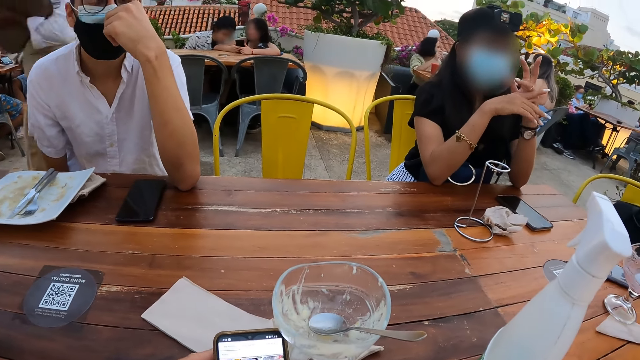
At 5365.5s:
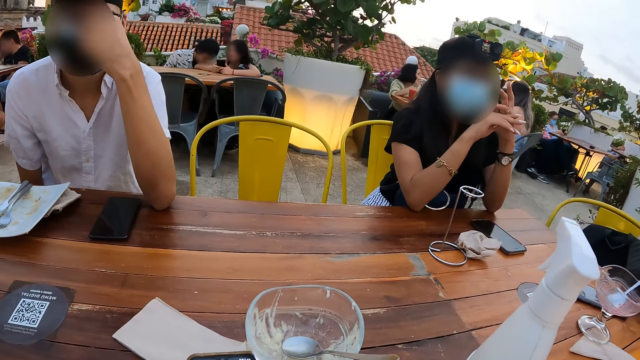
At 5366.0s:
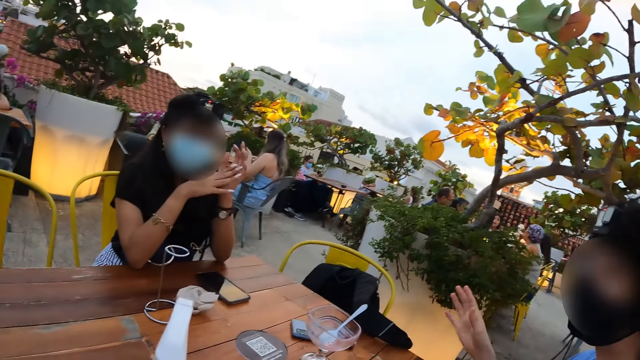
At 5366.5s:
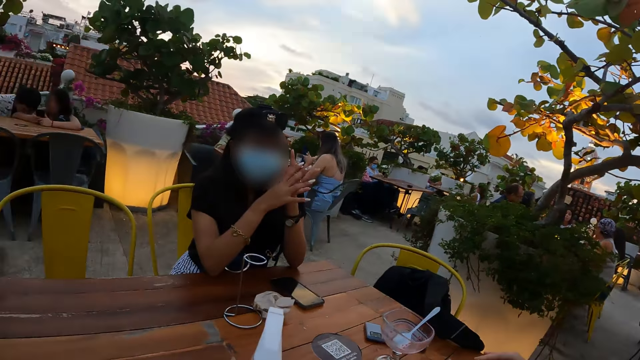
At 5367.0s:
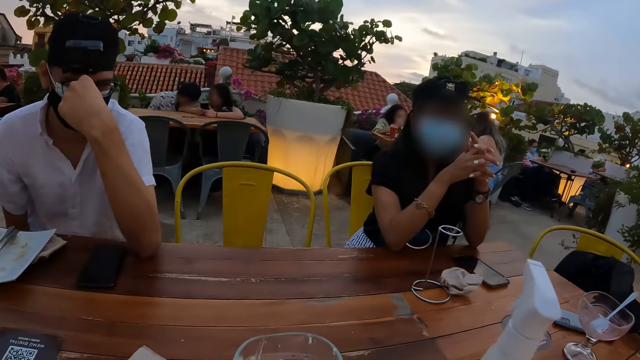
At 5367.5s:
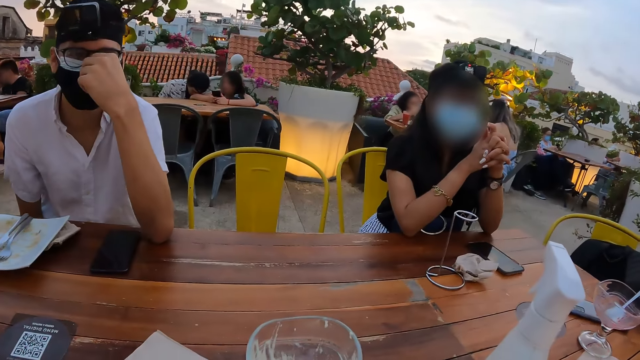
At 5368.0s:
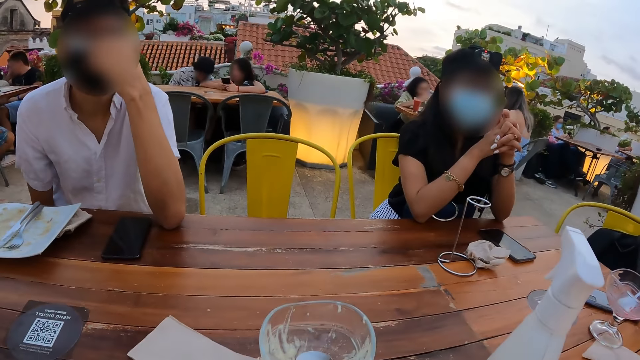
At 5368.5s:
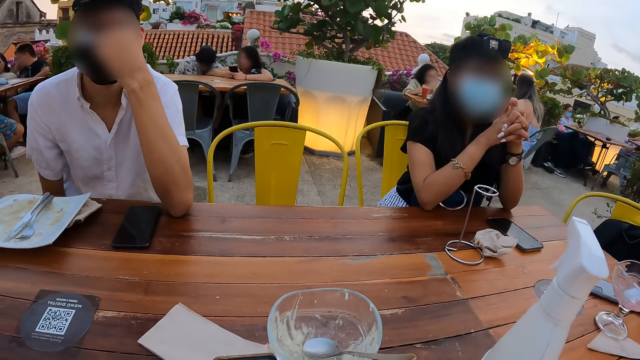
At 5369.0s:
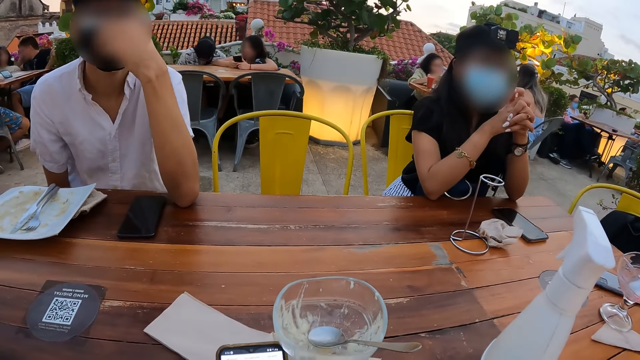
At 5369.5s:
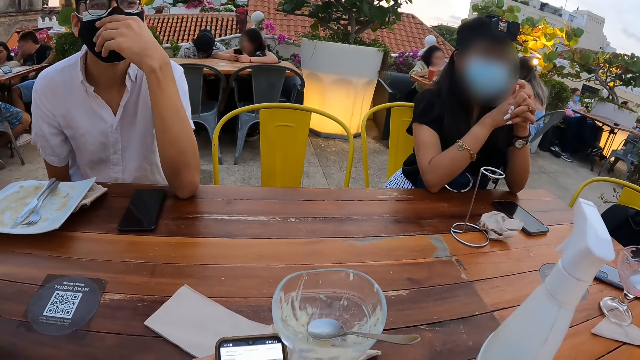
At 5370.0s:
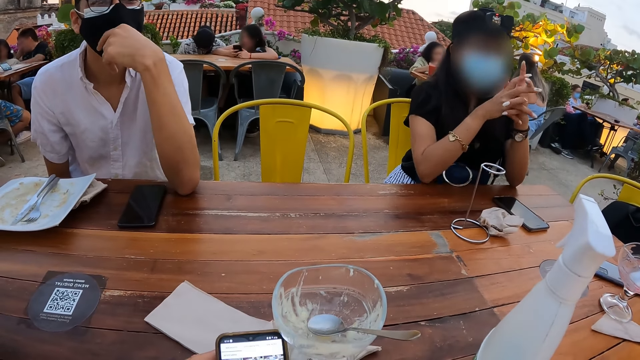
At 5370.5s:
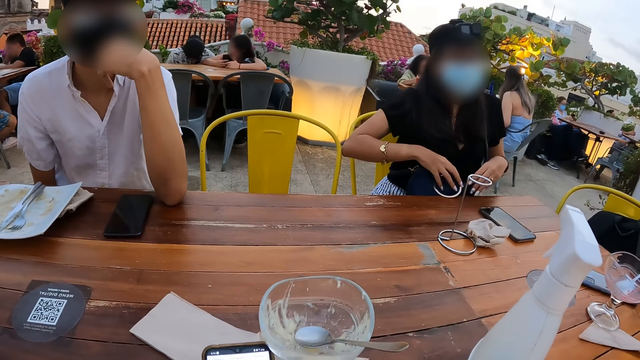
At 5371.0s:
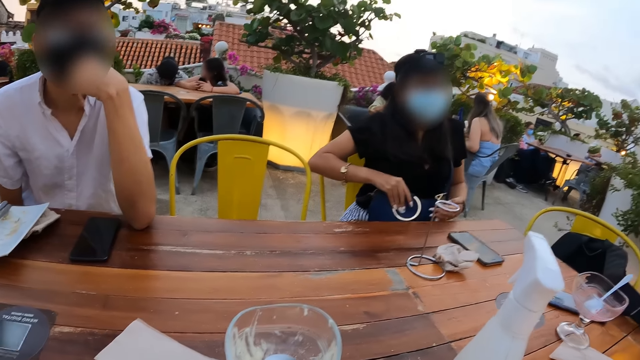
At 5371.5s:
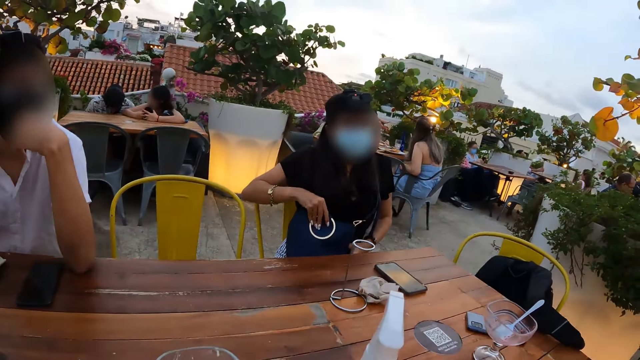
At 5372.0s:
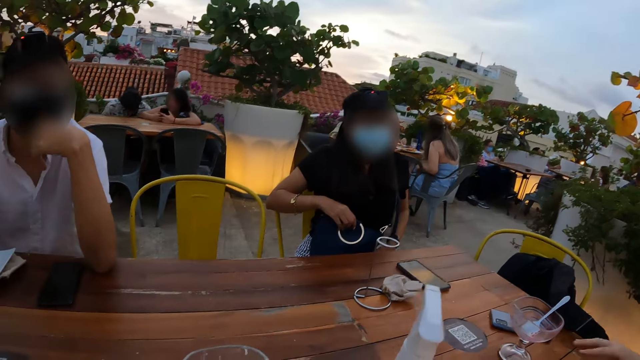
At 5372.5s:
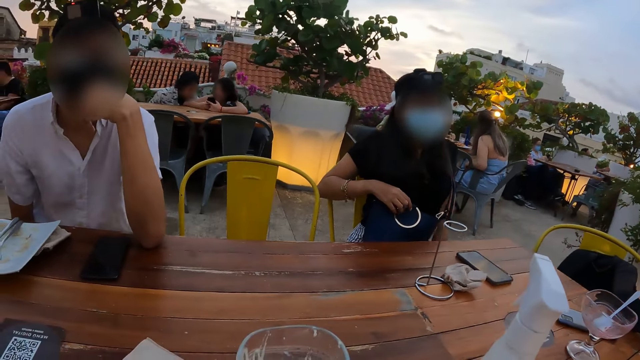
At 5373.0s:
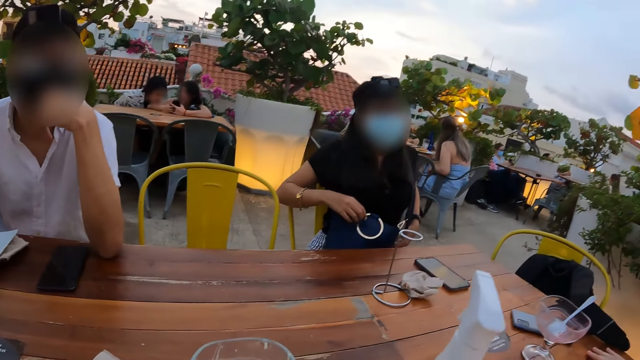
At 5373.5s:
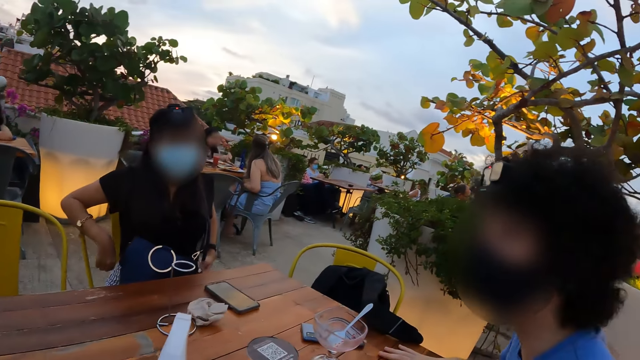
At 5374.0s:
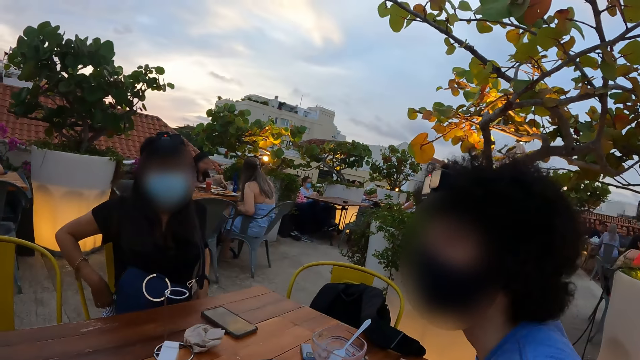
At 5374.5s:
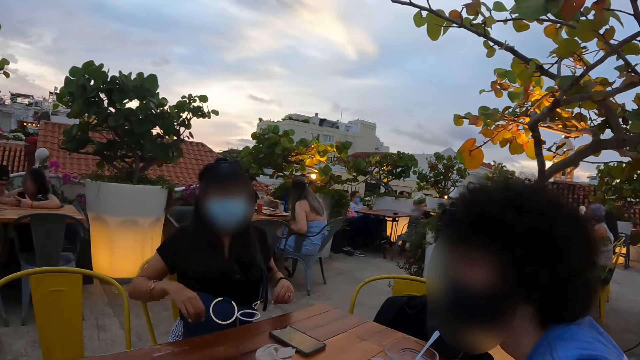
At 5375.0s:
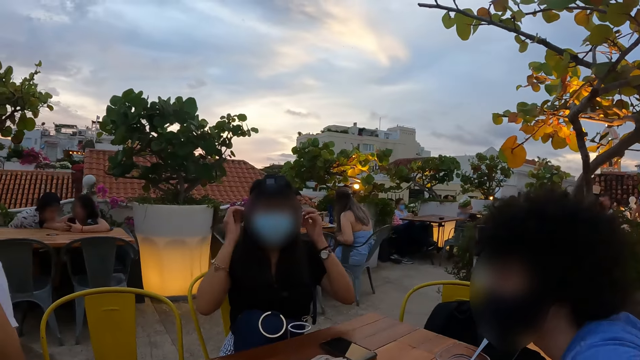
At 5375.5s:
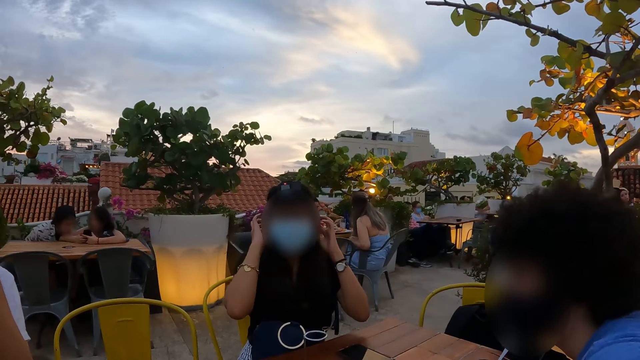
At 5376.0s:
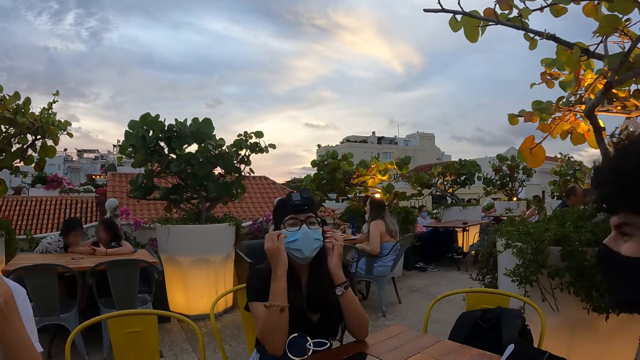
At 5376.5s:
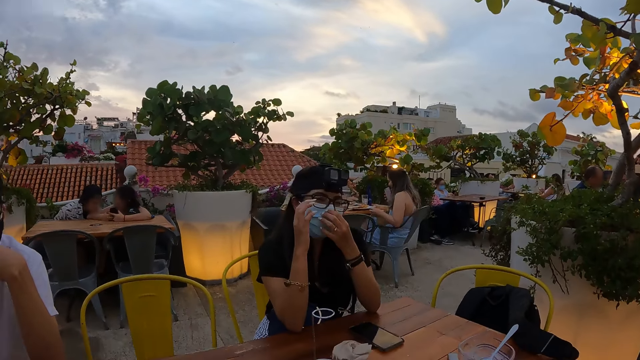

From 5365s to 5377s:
The camera wearer converses with a person.

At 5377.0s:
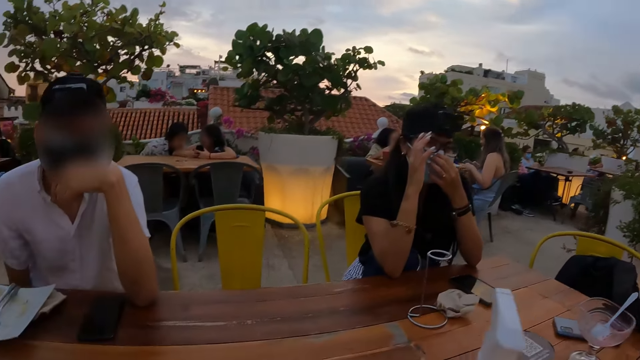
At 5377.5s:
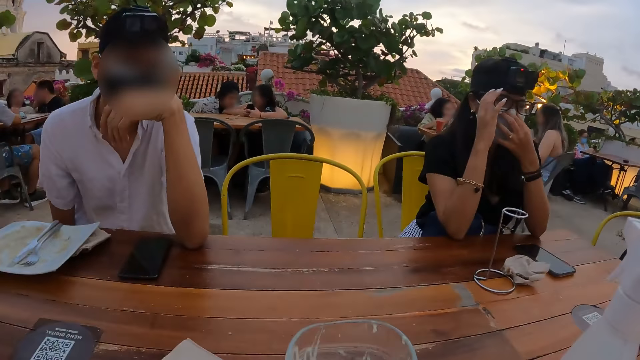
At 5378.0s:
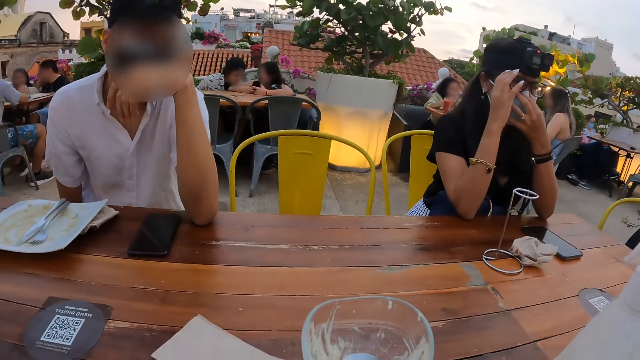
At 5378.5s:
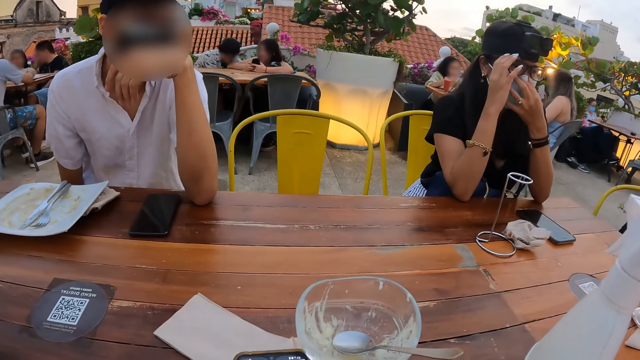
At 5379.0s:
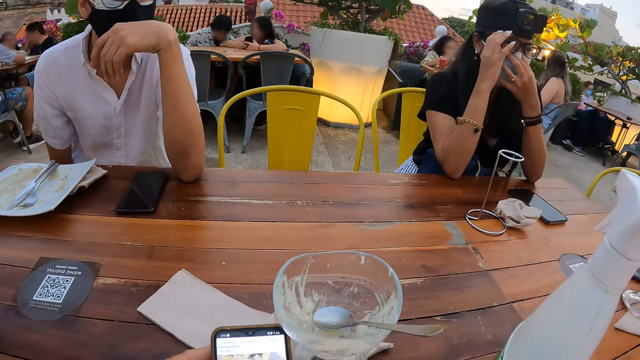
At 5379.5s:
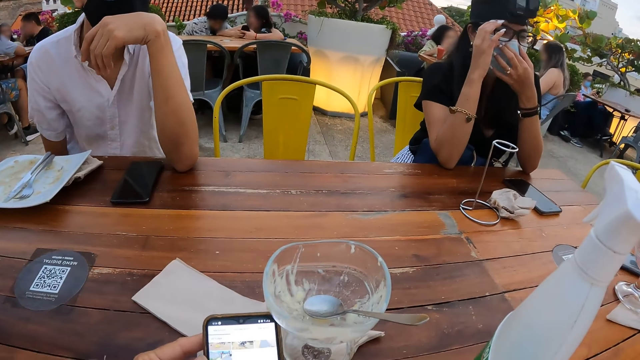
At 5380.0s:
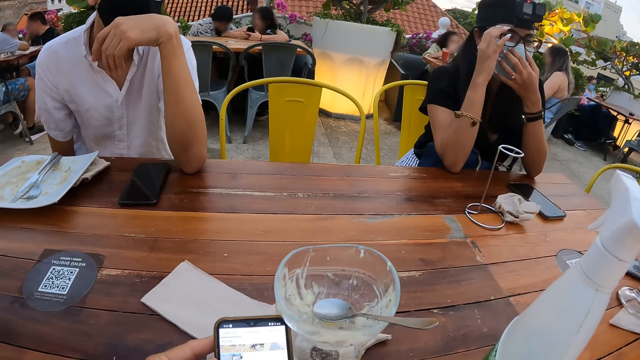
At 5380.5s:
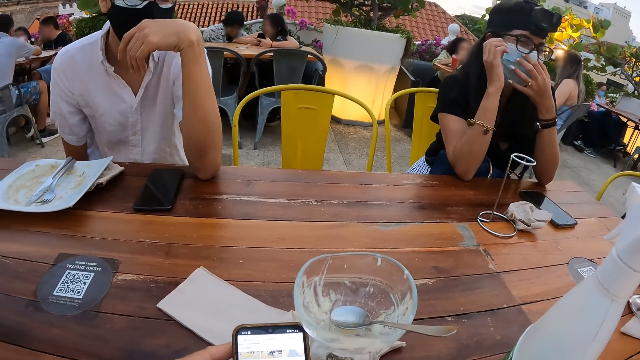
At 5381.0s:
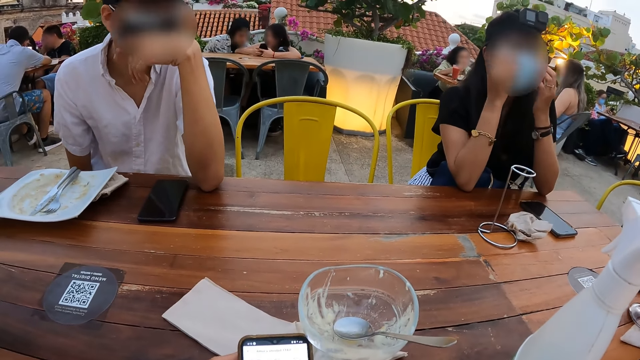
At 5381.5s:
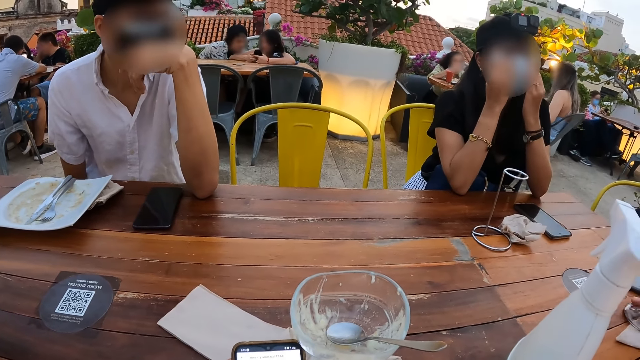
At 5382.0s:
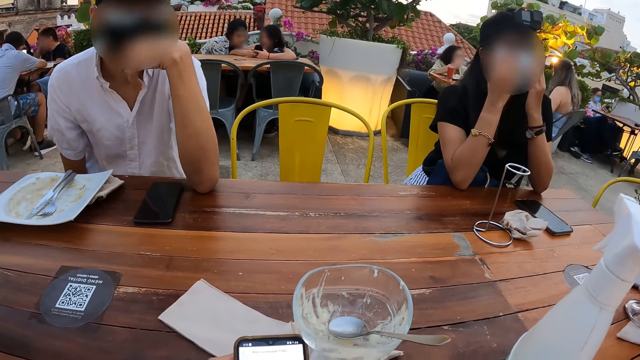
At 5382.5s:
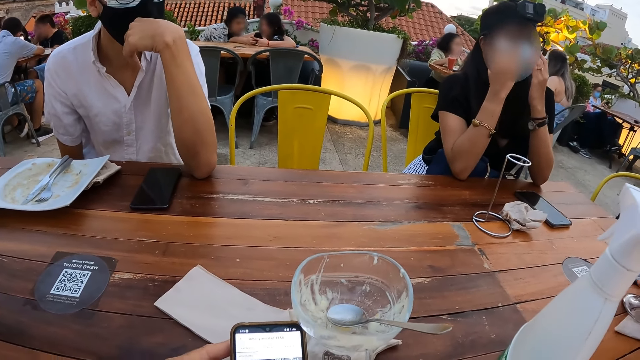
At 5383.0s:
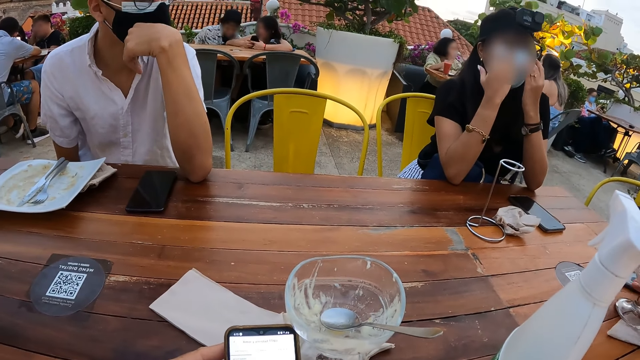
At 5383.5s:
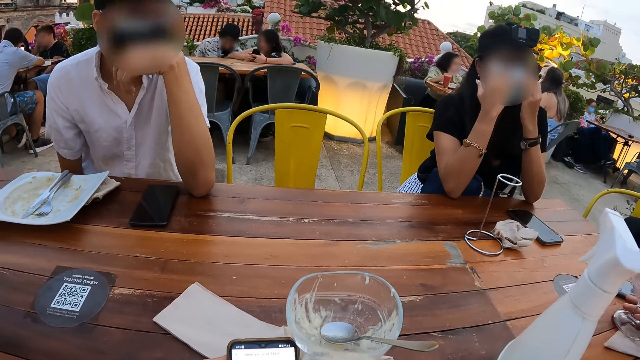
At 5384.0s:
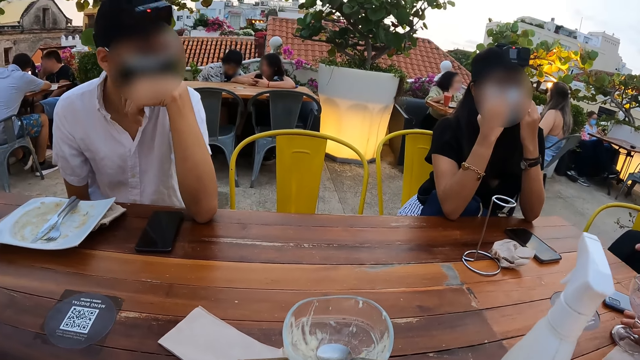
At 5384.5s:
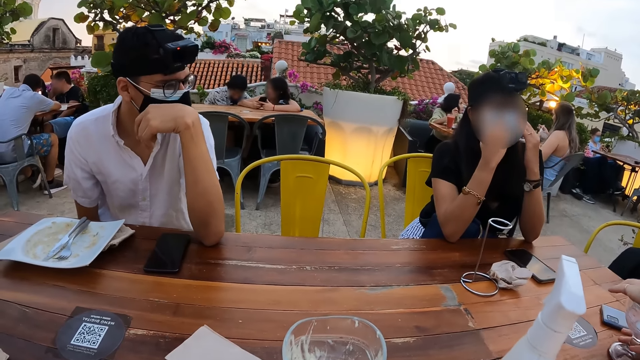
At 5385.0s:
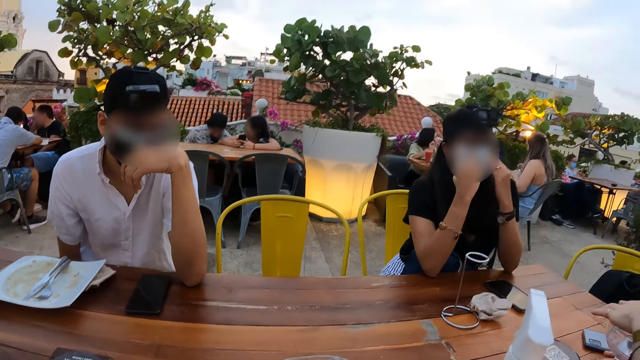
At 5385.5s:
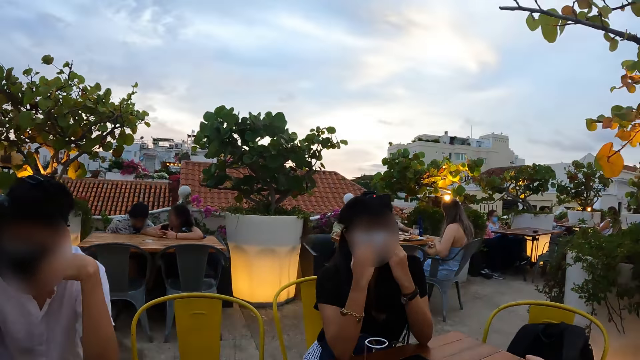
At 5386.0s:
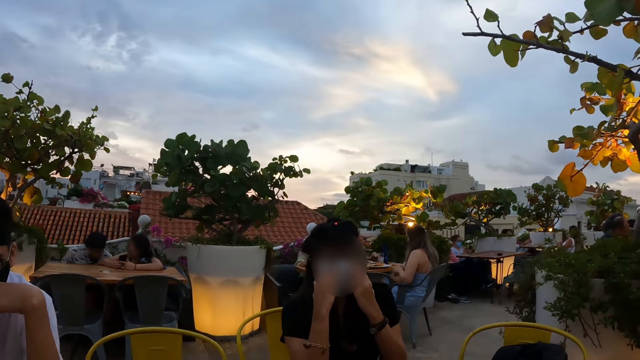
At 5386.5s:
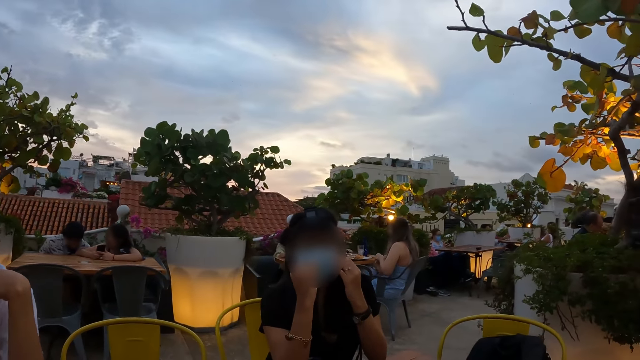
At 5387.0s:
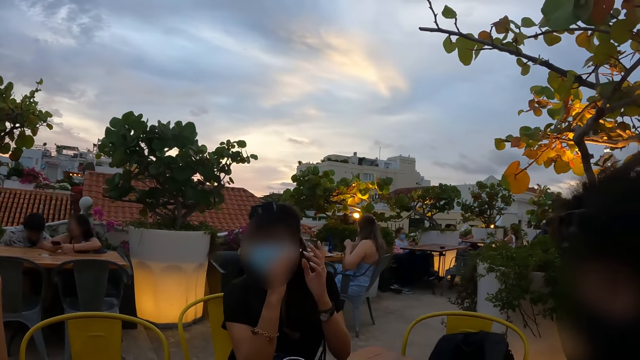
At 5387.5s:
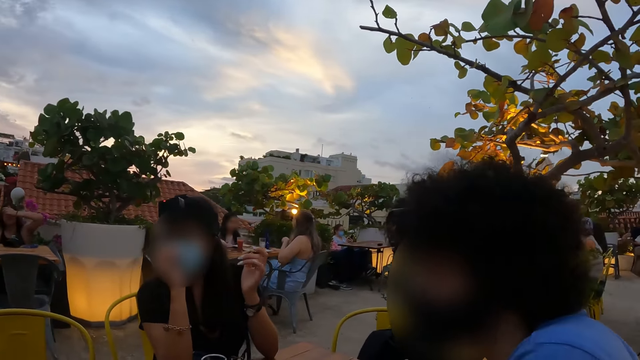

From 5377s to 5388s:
The camera wearer looks at a person. They converse with the person. They look around the compound.
